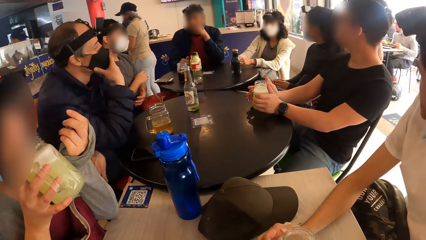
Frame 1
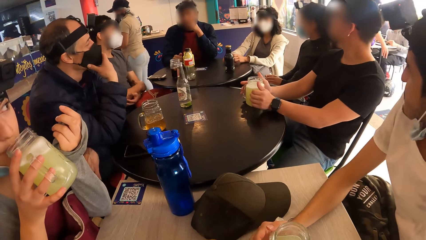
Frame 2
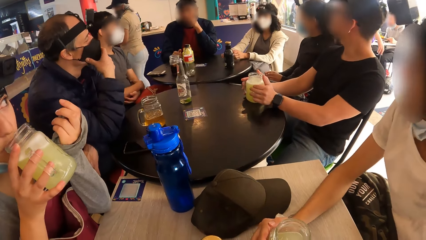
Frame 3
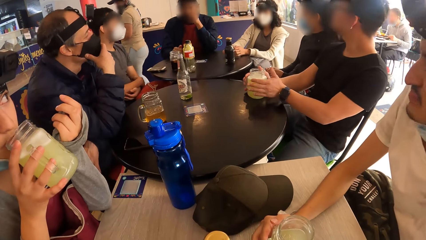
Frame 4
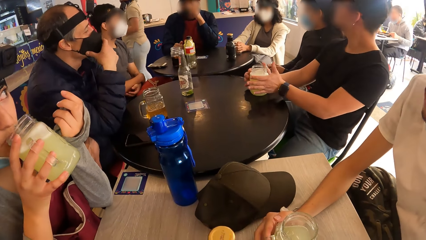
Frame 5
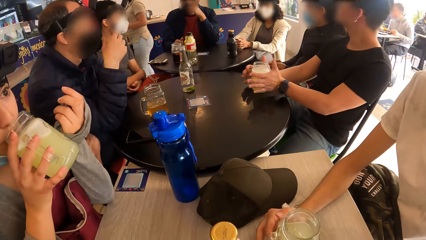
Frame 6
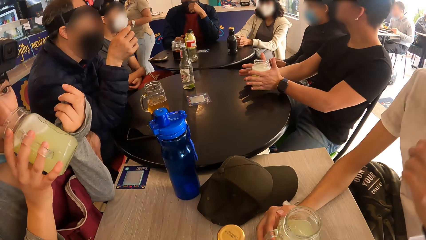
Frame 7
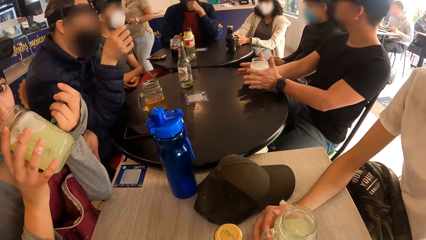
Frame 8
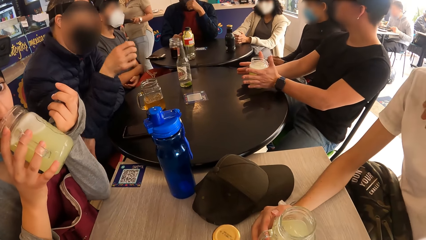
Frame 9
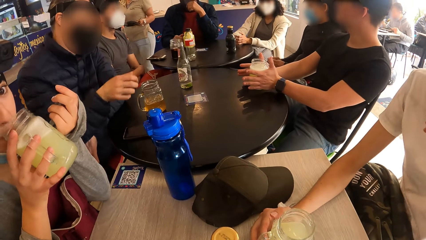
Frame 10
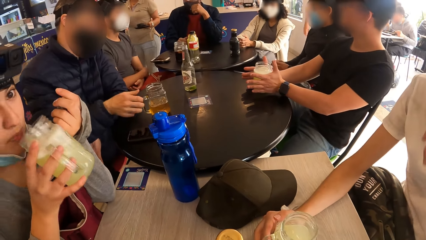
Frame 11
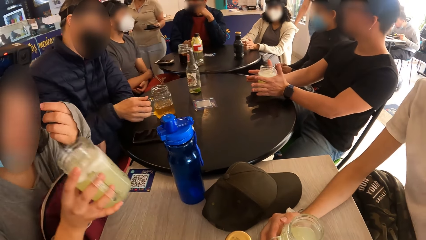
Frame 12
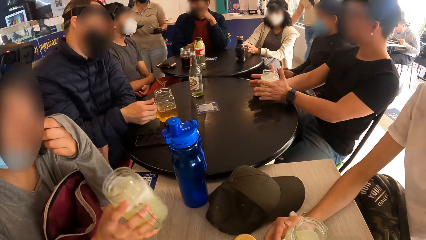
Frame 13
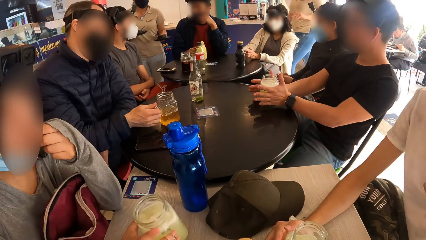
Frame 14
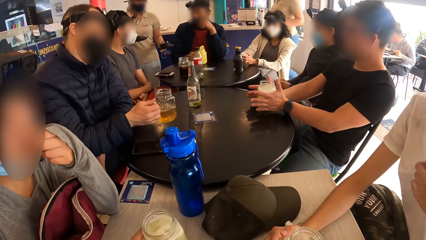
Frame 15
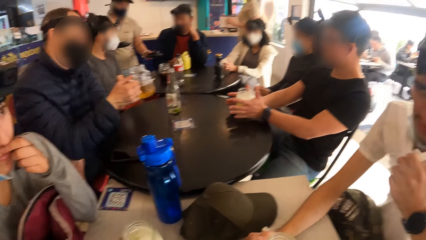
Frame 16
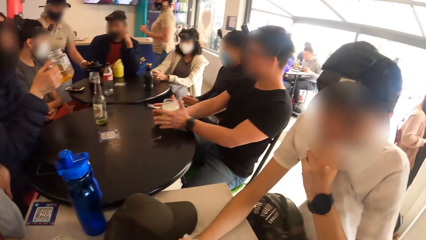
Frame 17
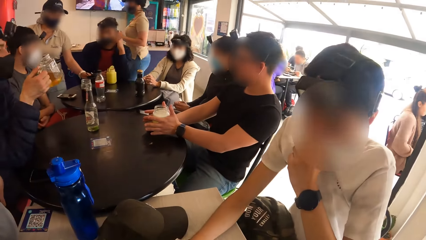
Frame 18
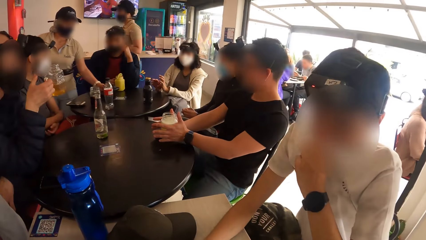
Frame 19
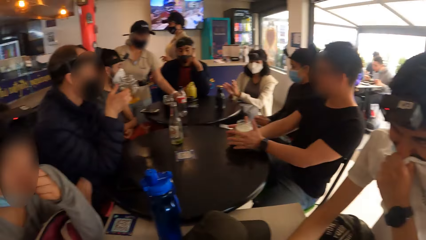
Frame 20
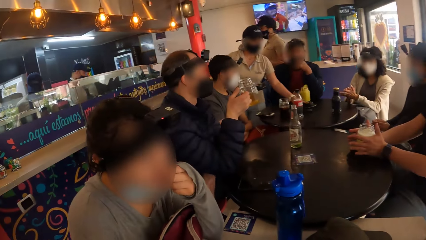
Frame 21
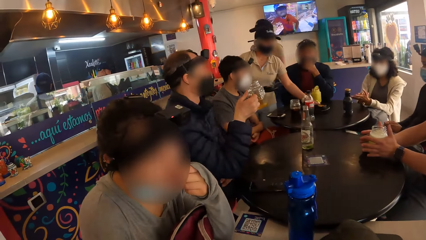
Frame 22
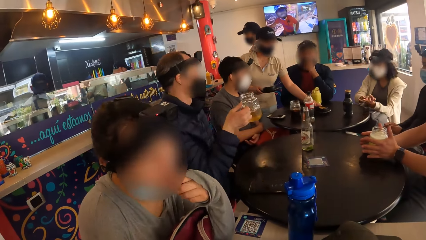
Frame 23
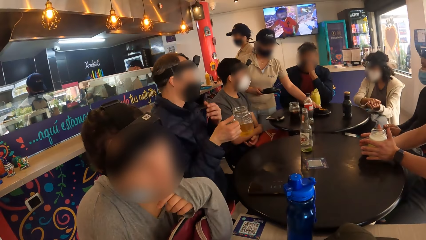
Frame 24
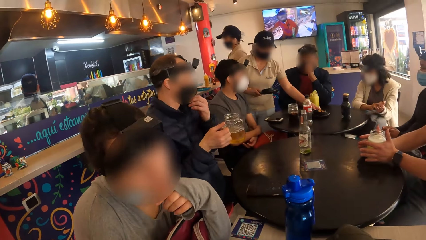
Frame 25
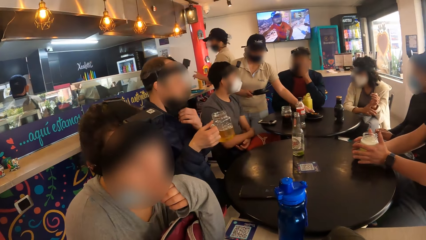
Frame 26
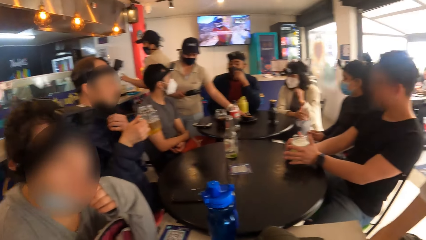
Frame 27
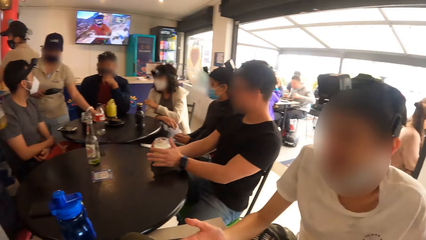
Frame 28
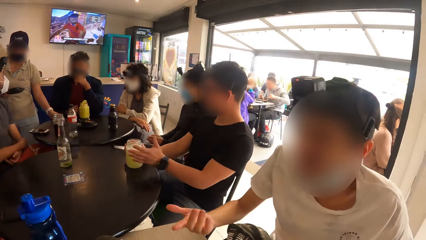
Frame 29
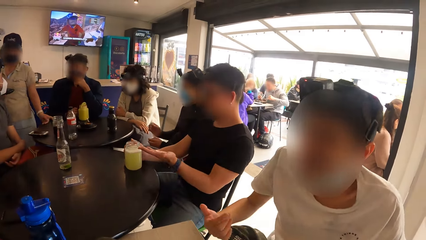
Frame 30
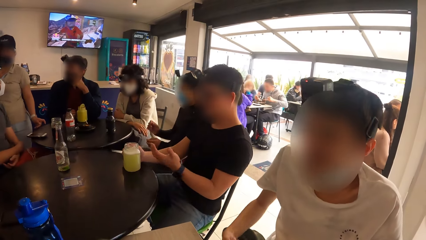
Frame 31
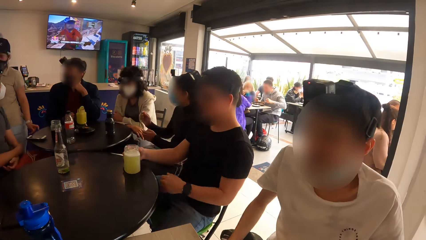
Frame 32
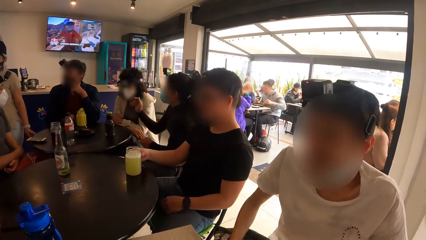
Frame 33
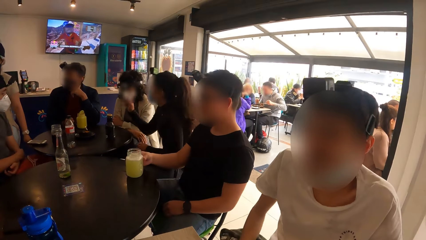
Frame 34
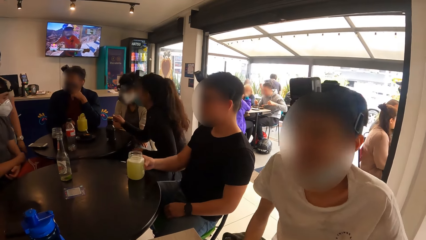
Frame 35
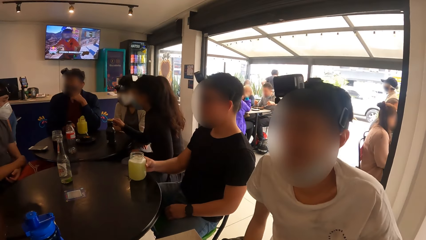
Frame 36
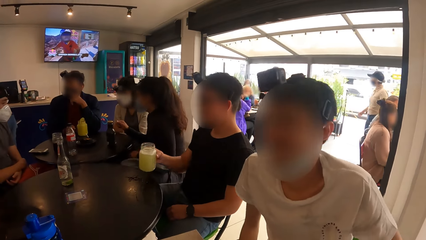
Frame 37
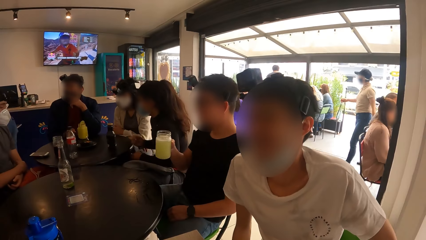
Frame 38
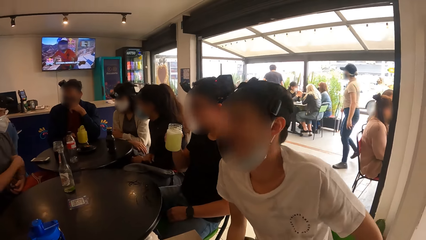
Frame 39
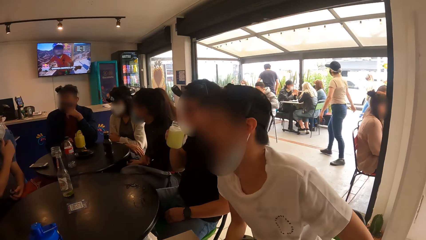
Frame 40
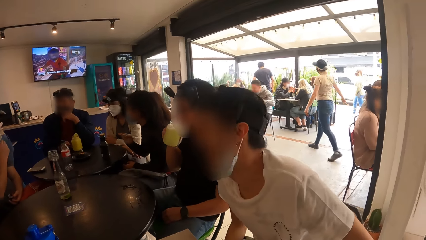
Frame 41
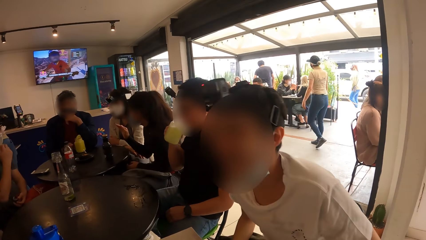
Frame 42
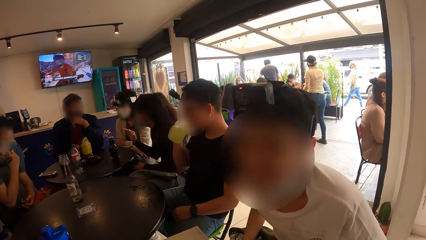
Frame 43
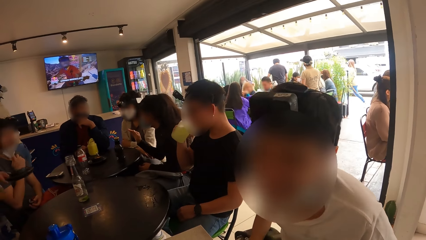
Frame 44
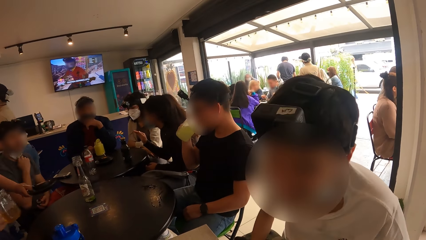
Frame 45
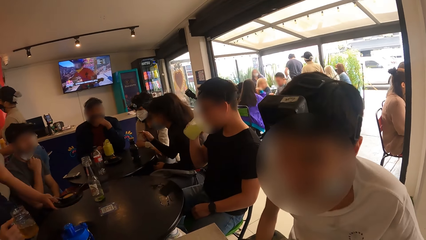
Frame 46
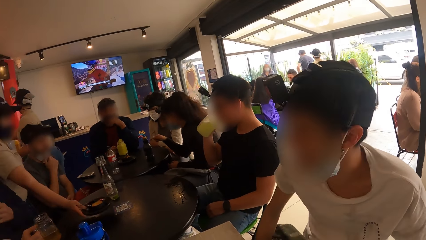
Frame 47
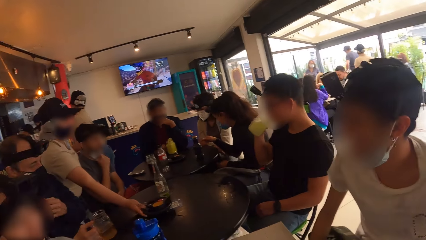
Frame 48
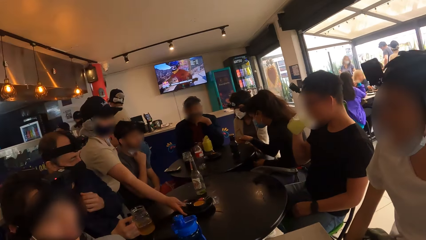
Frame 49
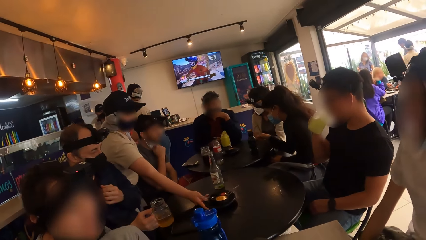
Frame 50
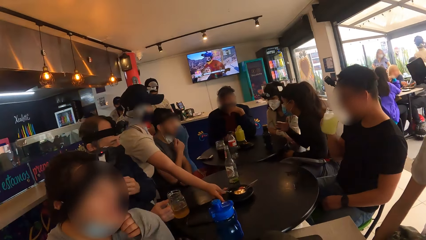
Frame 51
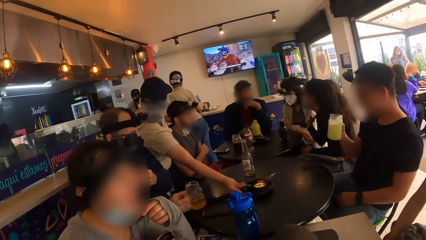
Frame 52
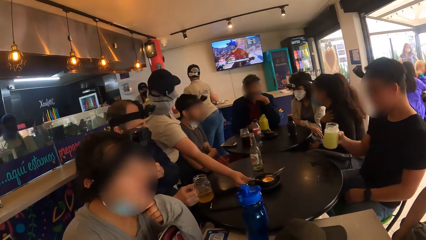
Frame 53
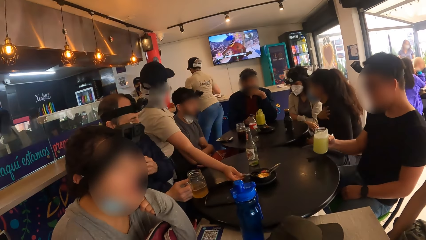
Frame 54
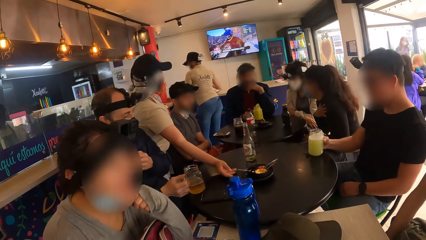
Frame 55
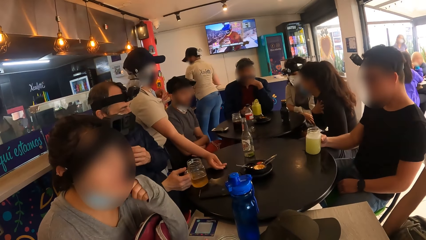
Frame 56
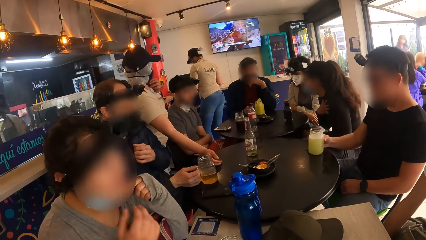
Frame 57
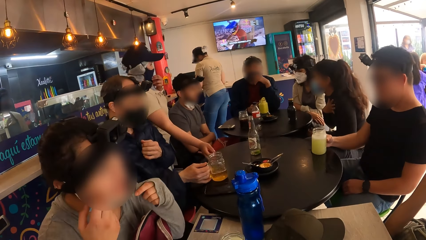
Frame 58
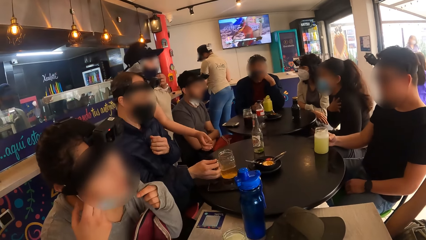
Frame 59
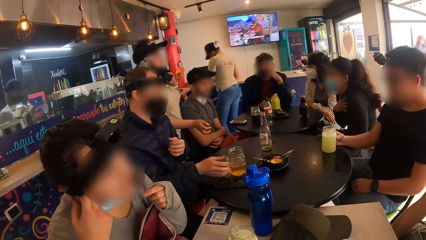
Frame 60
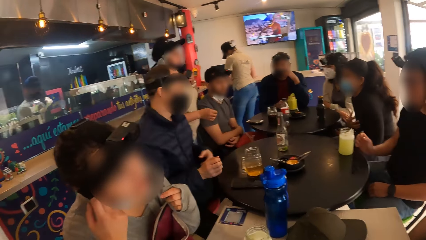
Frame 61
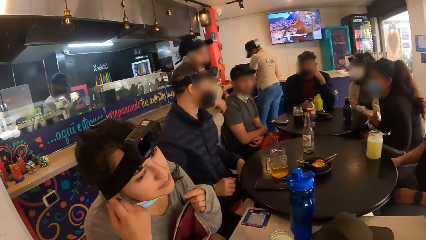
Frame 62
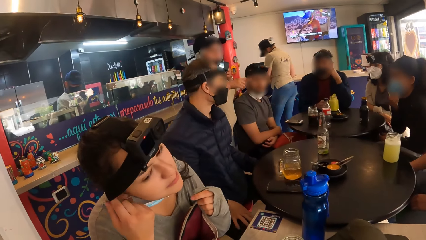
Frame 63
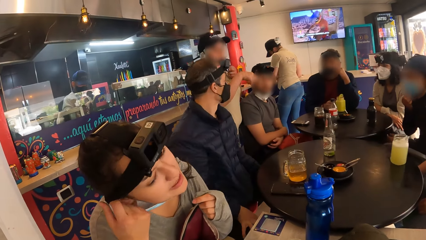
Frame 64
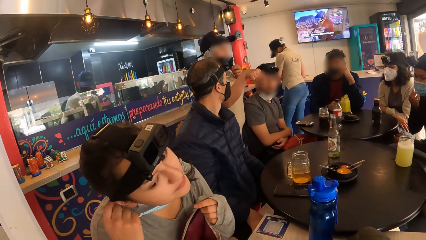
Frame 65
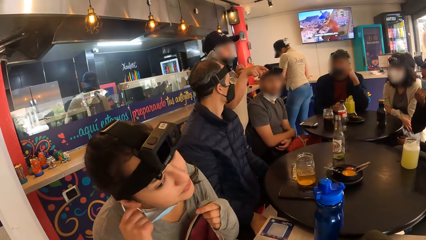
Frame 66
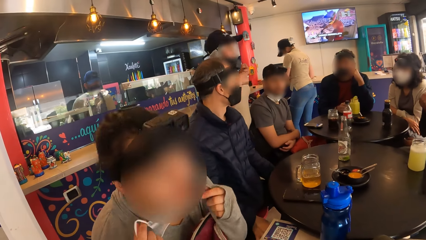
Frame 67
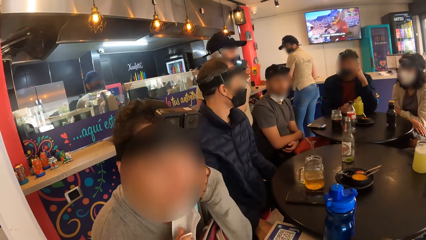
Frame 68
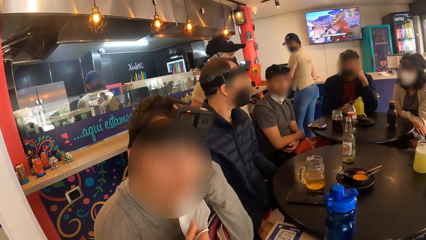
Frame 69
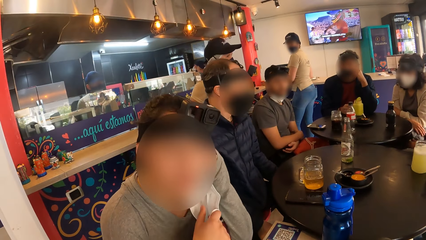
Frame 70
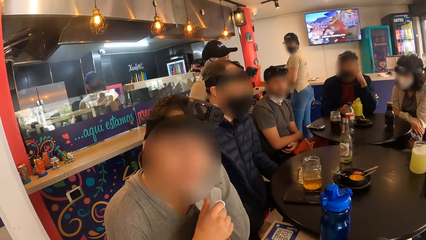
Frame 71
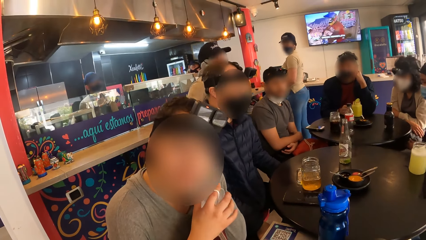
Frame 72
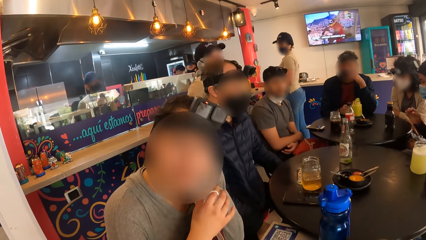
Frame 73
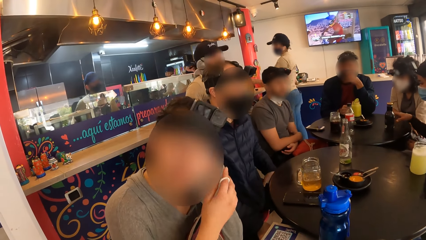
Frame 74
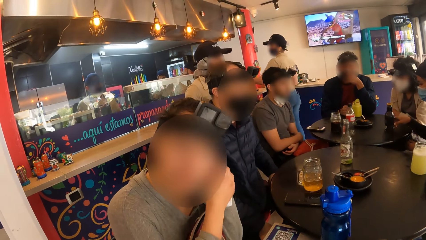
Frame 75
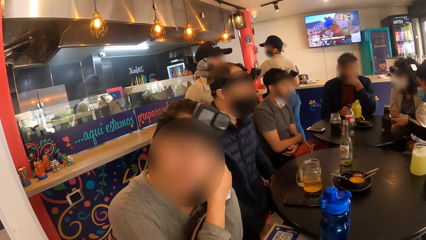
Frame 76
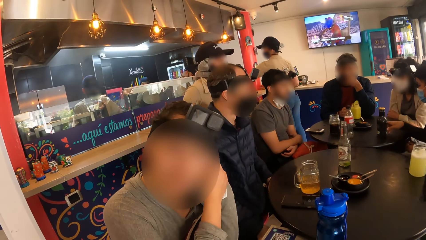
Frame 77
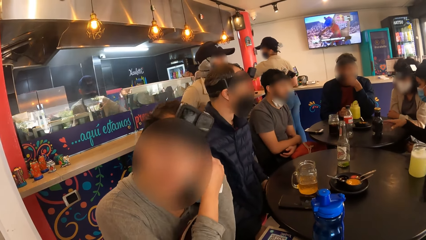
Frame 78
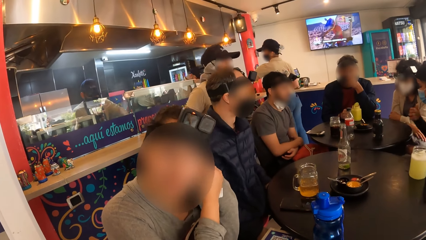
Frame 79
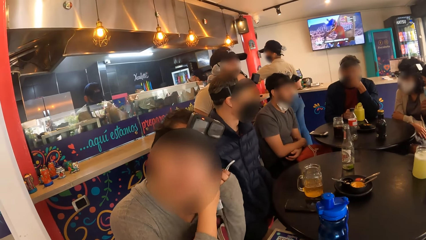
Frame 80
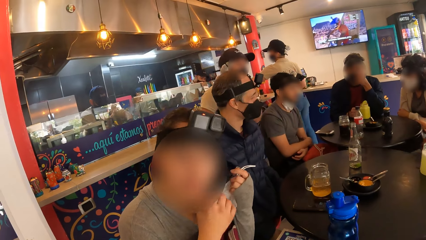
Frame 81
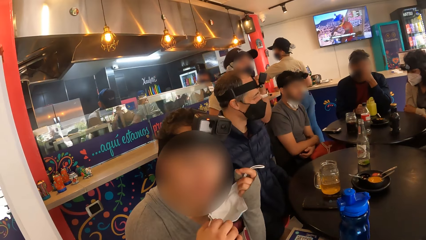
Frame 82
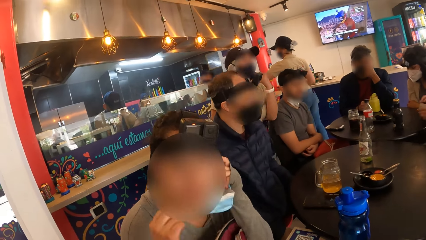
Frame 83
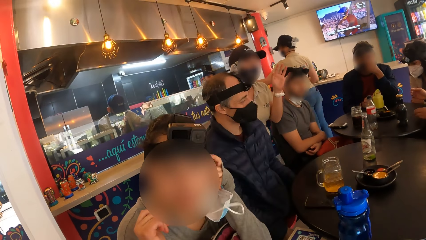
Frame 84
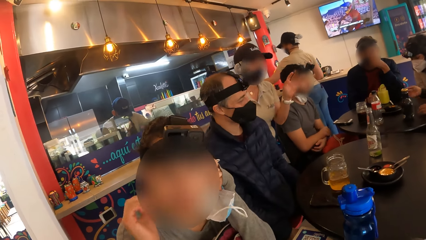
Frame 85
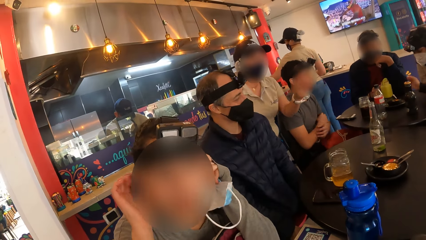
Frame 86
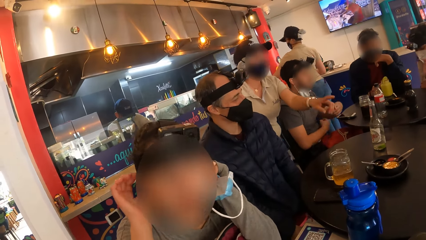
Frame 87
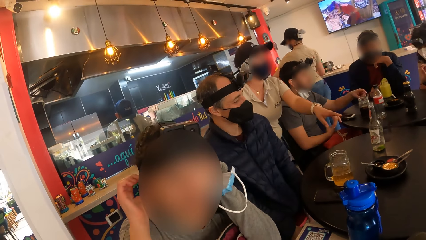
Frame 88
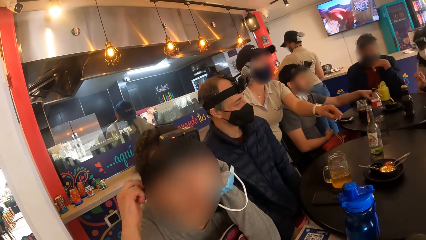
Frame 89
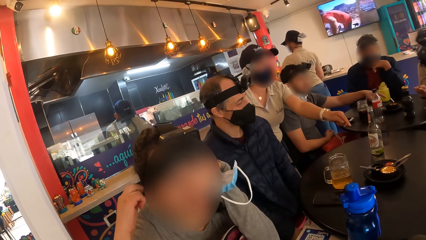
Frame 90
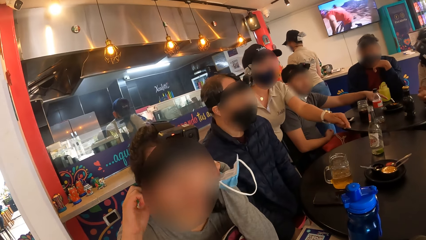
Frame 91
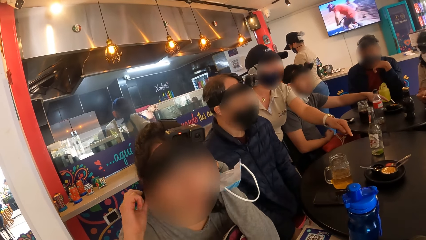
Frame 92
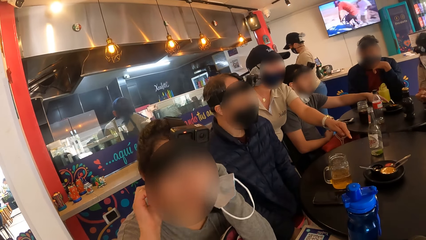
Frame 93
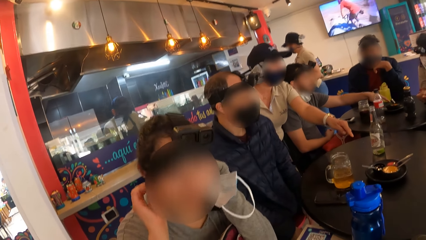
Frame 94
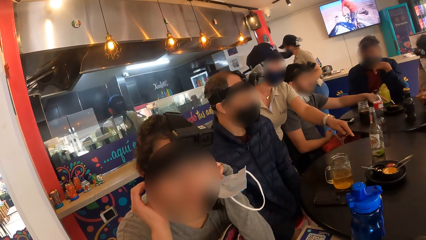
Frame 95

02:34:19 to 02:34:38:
The woman drops the jar of beer on the table with her right hand. A man picks the jar of beer from the table with his right hand. The waiter drops a plate on the table with her right hand. Another man picks the jar of juice from the table with his right hand. The second man drinks from the jar of juice with his right hand. The waiter drops a plate on the table with her right hand. The second man drops the jar of juice on the table with his right hand. The first man drops the jar of beer on the table with his right hand. The waiter removes the face mask on her face with her left hand. The woman removes the face mask from her face with her right hand. The waiter interacts with the group of people. The woman removes the face mask from her face with her left hand. Another woman moves a bottle on the table with her right hand. The first woman adjusts her head camera on her head with both hands and holds the face mask with her right hand.
